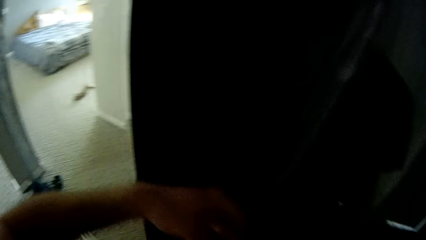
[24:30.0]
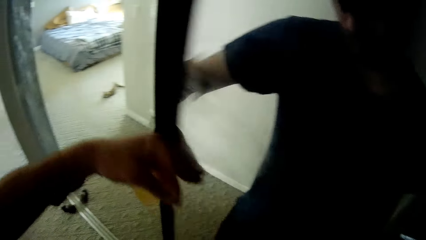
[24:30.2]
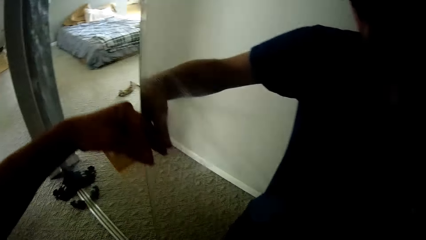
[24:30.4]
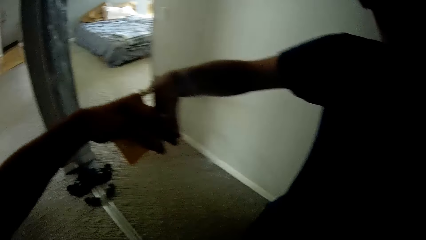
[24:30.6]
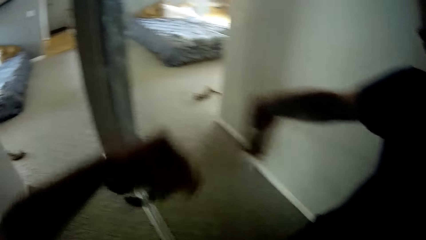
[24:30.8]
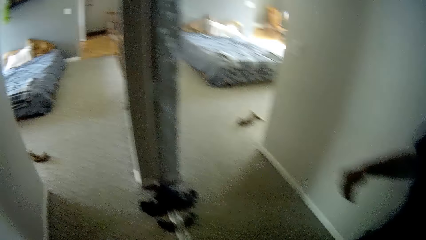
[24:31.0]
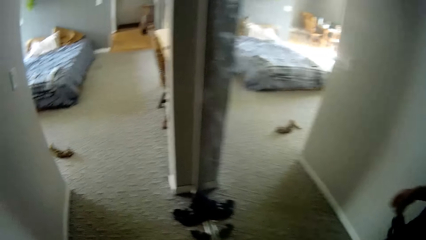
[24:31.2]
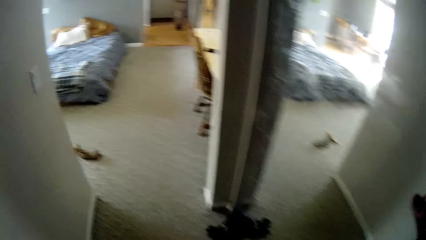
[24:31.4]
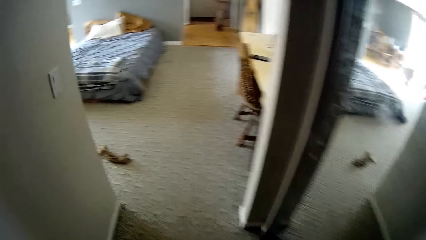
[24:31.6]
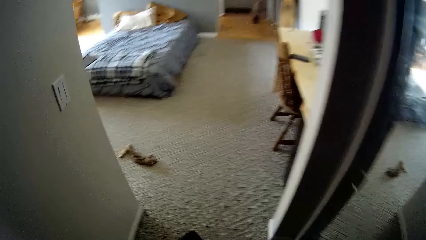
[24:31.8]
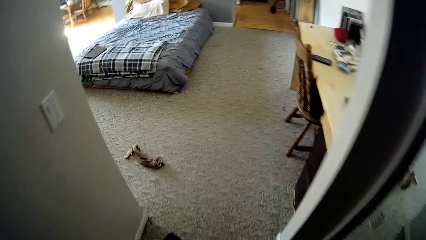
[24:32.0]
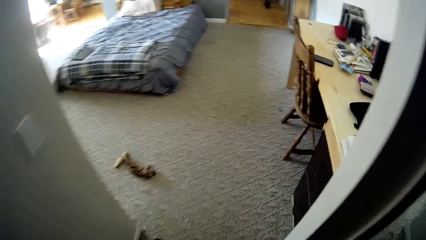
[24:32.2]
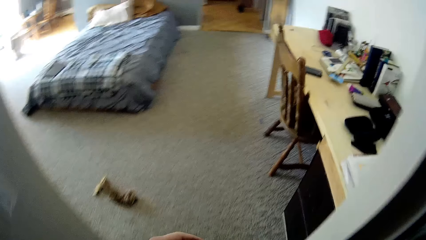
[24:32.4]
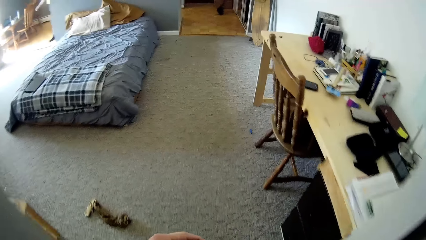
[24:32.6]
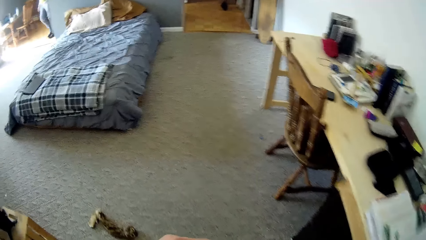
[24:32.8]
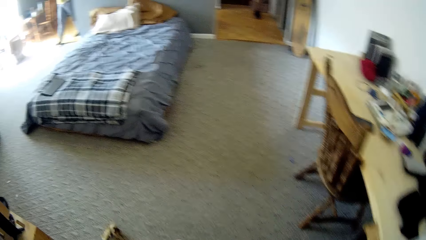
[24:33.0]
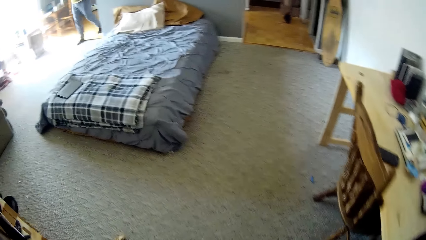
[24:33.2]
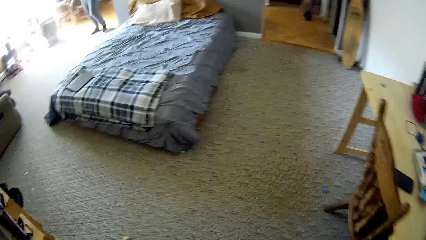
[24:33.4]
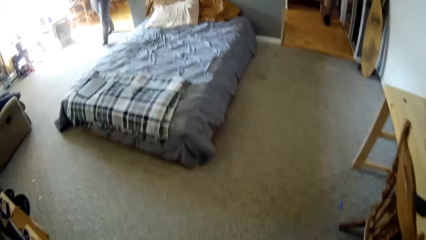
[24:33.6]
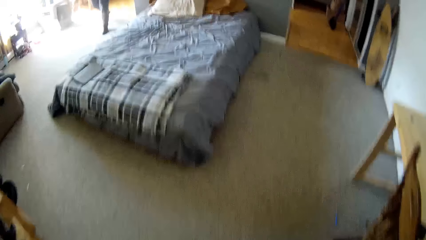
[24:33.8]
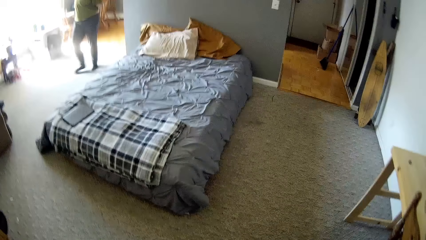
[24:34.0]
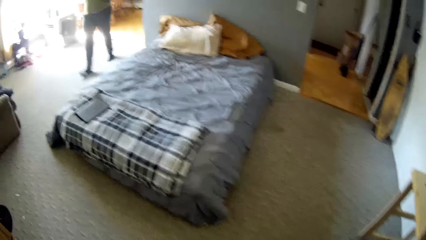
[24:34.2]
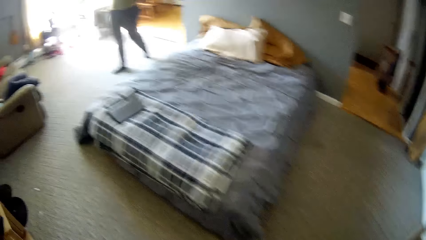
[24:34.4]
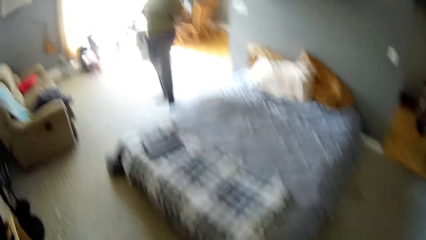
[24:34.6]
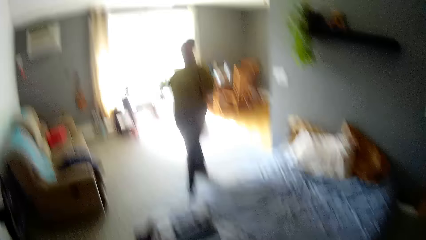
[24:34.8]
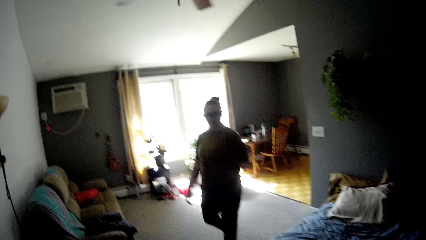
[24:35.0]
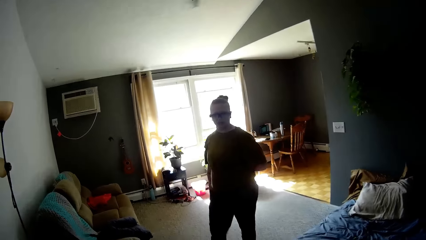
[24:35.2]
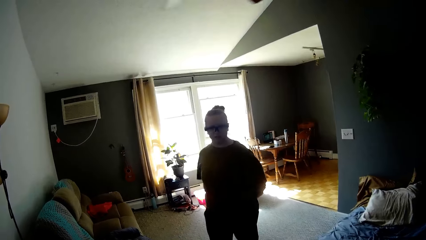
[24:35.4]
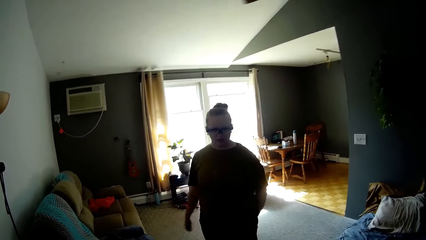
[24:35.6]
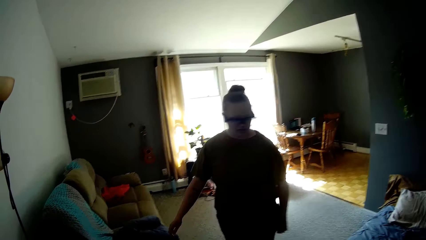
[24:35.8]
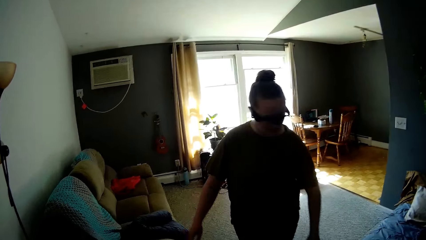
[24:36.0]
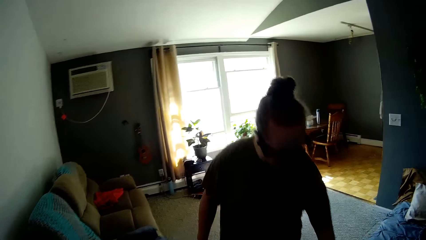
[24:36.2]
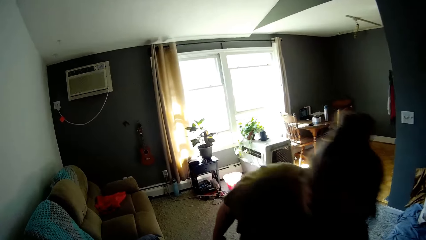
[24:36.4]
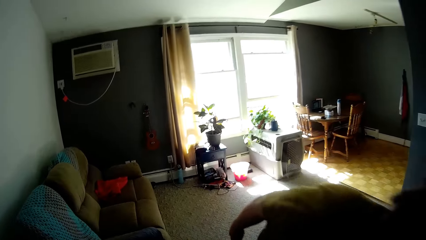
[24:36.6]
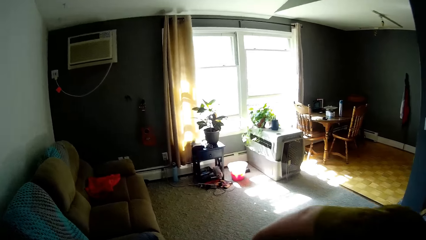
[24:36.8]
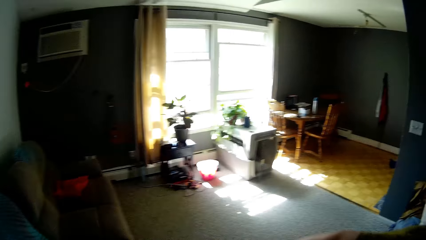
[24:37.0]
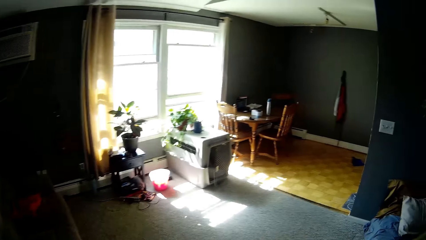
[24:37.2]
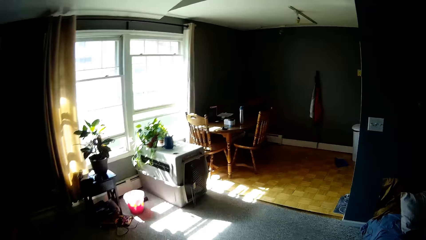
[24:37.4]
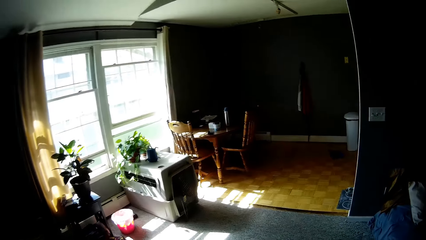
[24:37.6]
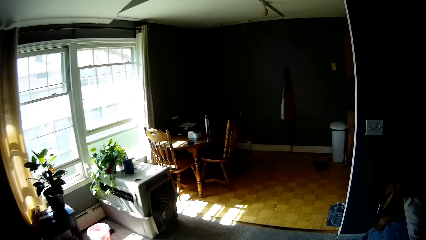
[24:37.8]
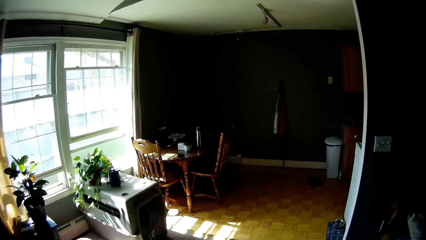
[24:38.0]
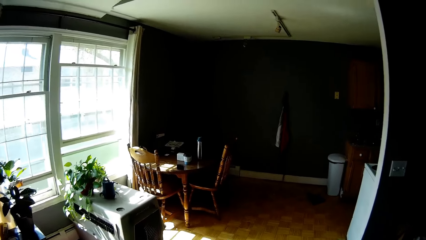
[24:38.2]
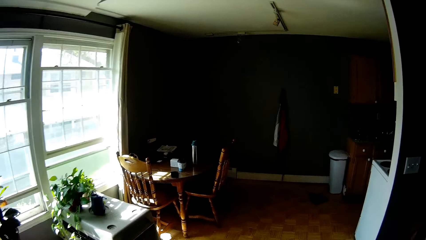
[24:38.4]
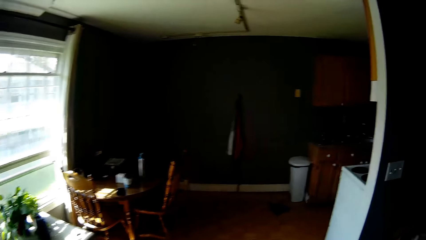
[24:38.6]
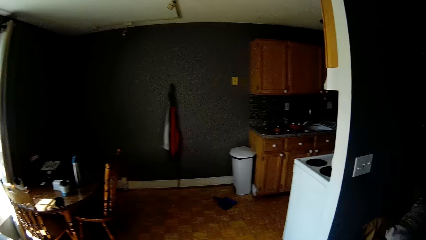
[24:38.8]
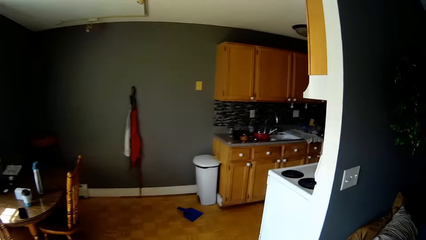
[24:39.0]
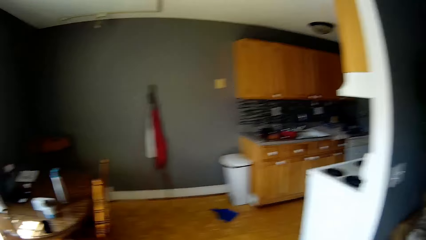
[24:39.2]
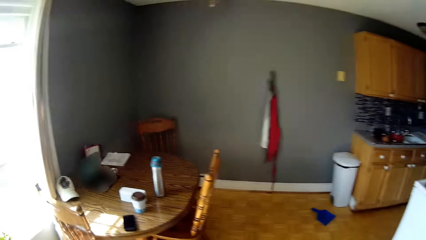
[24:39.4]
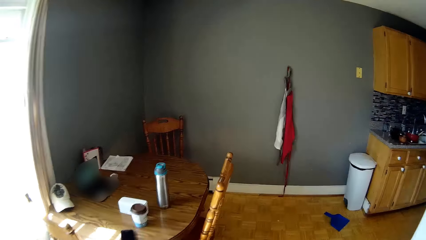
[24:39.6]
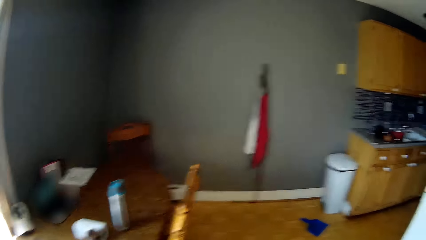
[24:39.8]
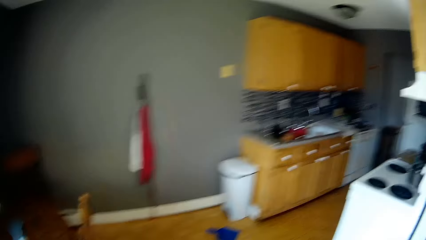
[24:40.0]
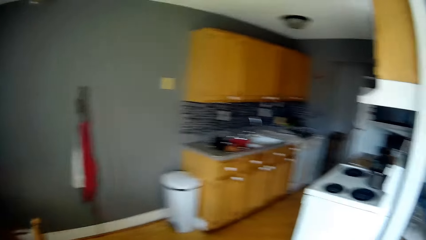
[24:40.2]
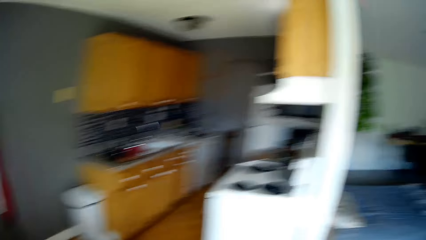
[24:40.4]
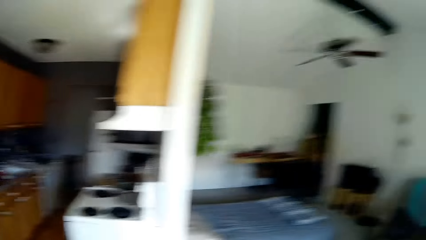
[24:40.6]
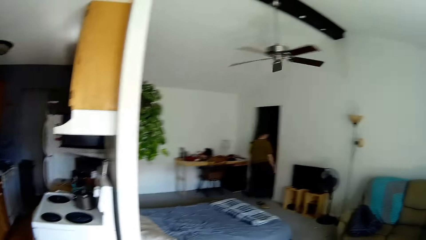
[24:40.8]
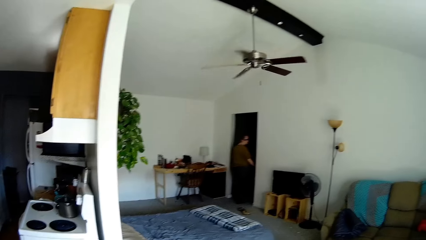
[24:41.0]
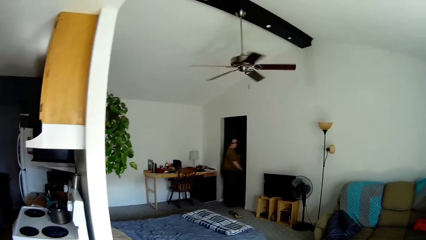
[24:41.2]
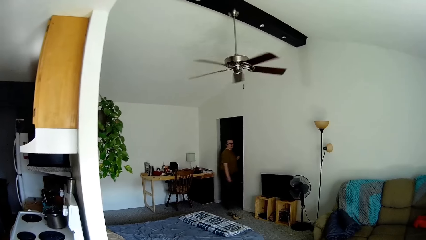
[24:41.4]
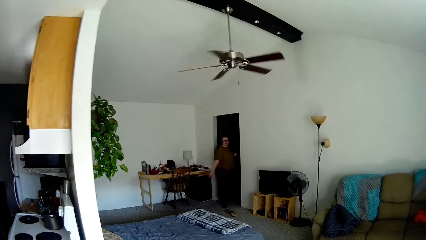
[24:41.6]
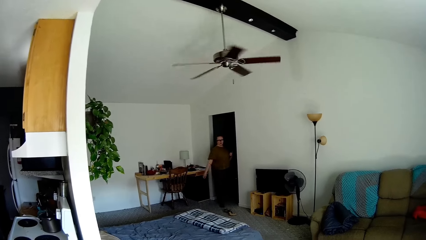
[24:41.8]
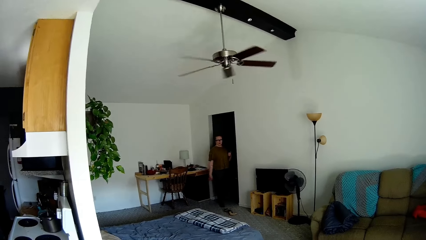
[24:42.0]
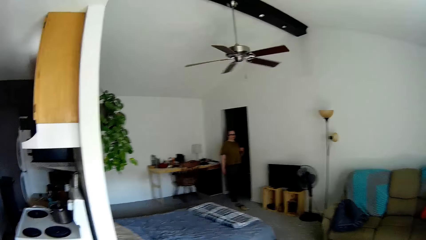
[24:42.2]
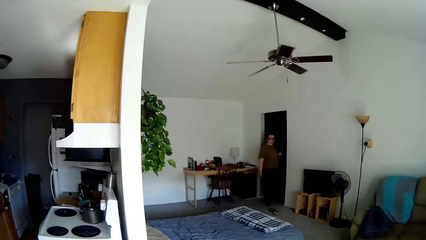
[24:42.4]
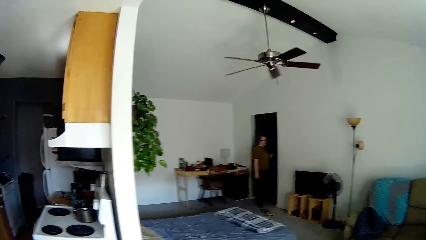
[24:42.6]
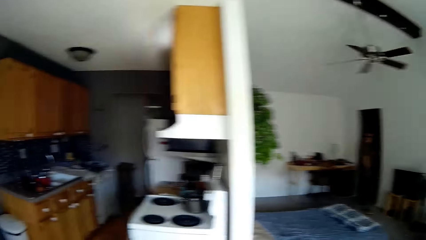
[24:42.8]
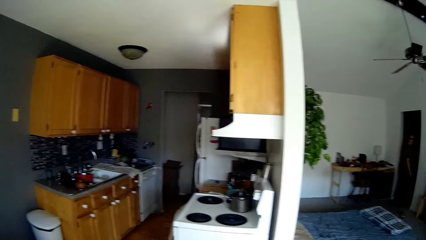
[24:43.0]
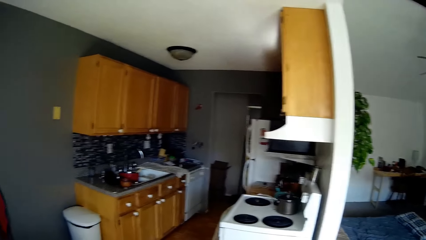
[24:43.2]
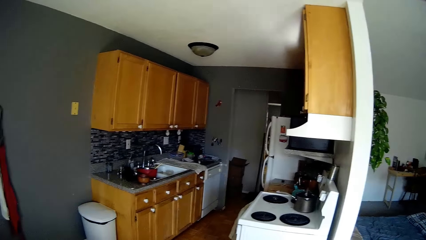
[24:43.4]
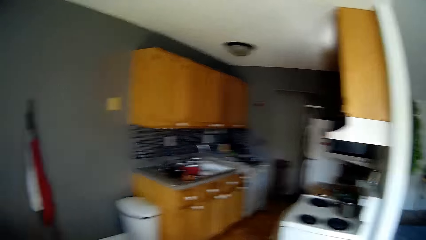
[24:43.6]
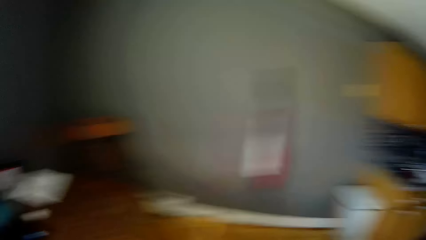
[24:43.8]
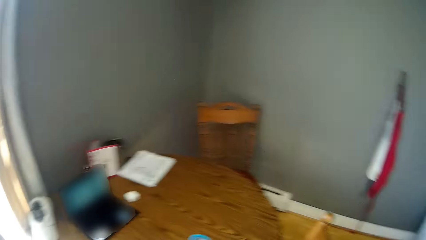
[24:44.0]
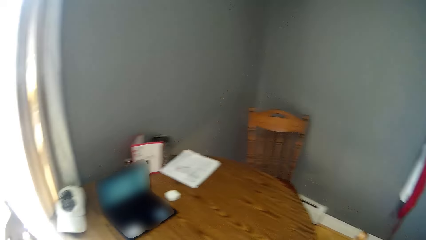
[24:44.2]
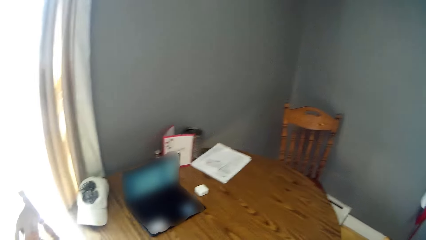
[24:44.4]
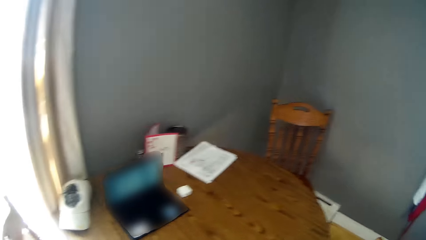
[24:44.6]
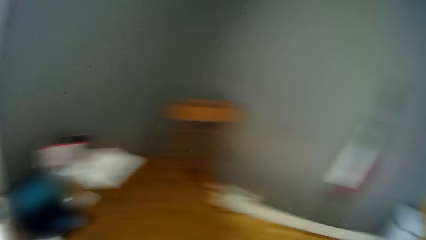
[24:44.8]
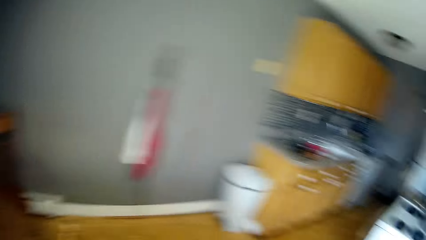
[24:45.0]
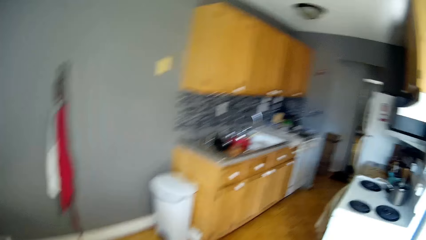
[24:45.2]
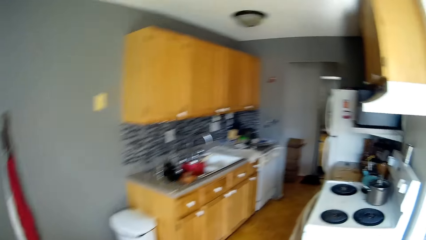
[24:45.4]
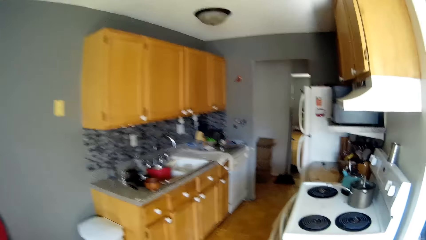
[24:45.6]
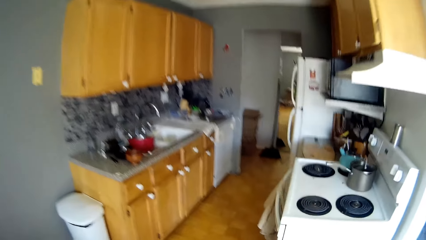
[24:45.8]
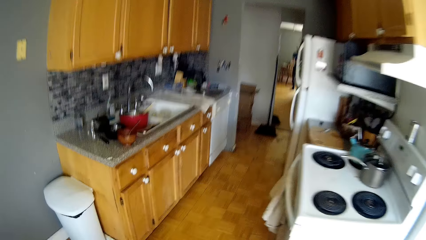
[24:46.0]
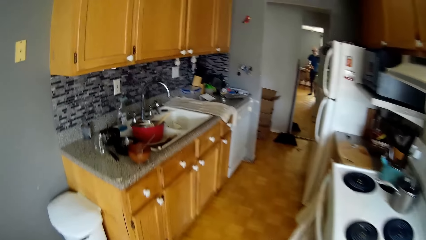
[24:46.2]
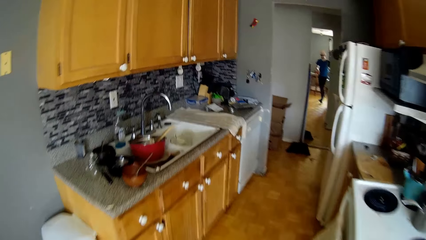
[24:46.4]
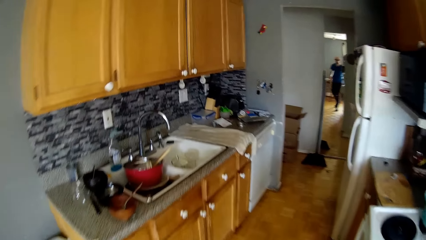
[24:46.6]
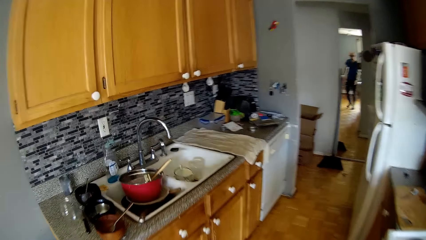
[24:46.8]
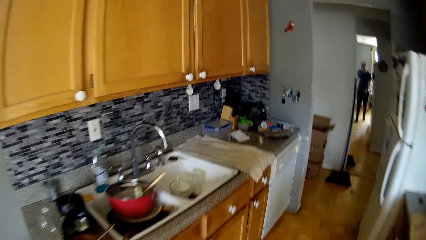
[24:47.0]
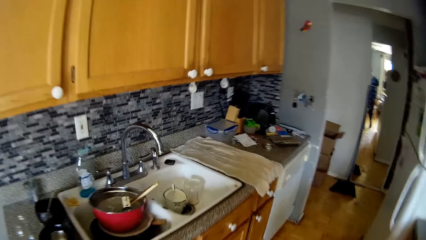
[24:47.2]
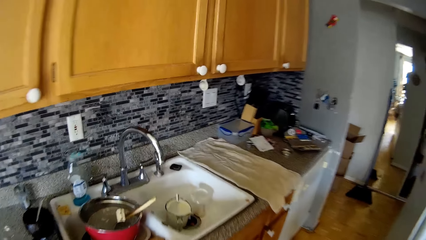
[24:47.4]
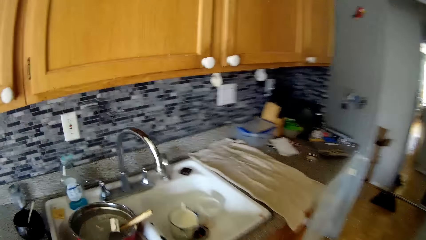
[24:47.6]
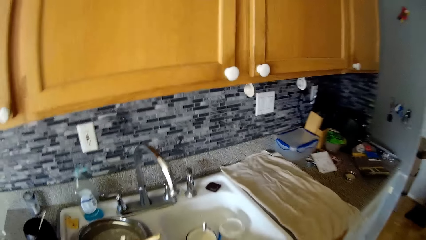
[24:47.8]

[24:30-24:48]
The camera wearer slides the entrance door with his left hand. He opens the window mirror with his left hand. He walks into the bedroom. The woman talks to the camera wearer. The camera wearer looks around. The woman walks towards the camera wearer and bends her back slightly. The camera wearer walks in the room. The woman talks to the camera wearer. The camera wearer looks around. The woman swings her right hand back and forth, stands in the room, and talks to the camera wearer. The camera wearer looks around. He walks into the kitchen.
